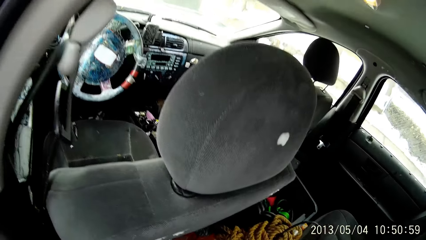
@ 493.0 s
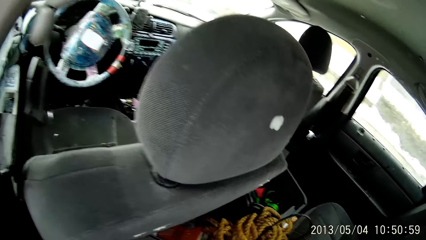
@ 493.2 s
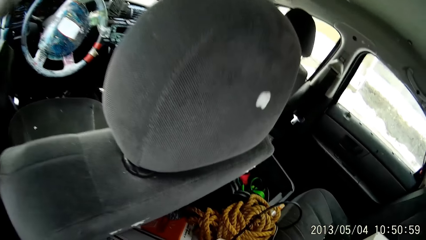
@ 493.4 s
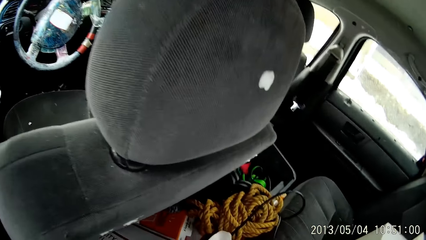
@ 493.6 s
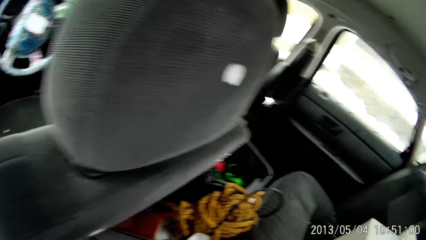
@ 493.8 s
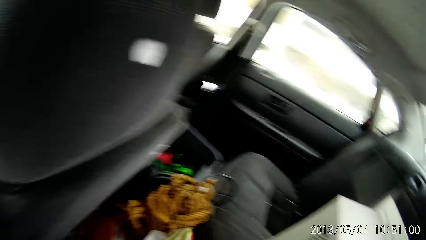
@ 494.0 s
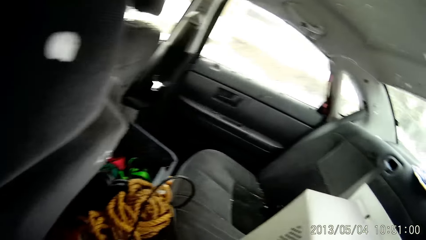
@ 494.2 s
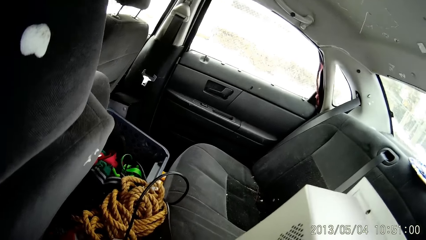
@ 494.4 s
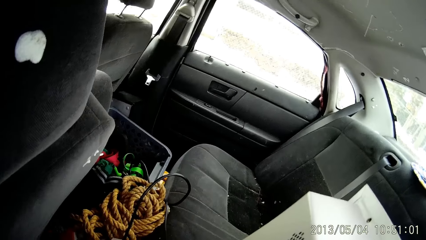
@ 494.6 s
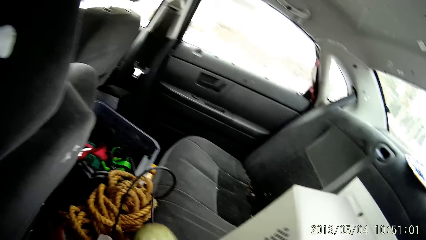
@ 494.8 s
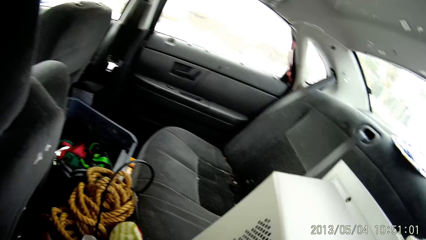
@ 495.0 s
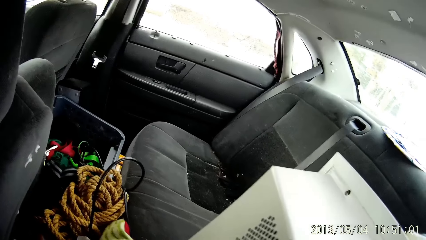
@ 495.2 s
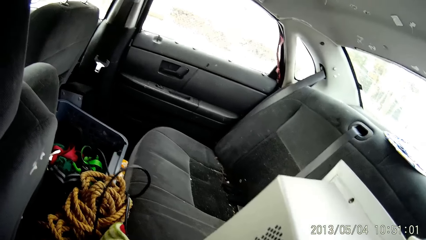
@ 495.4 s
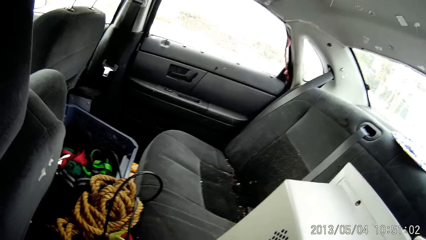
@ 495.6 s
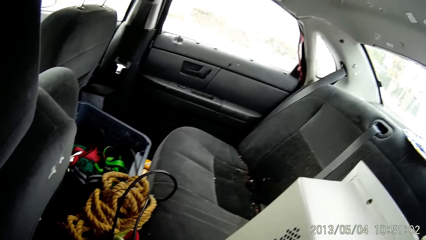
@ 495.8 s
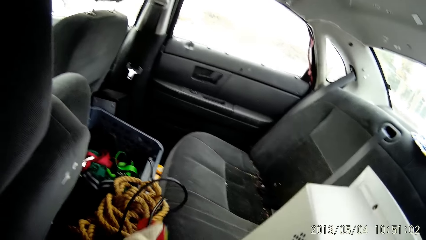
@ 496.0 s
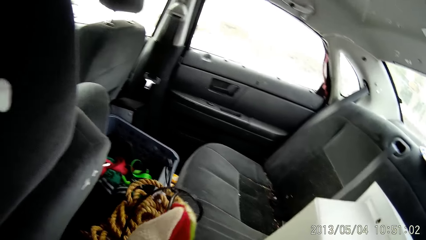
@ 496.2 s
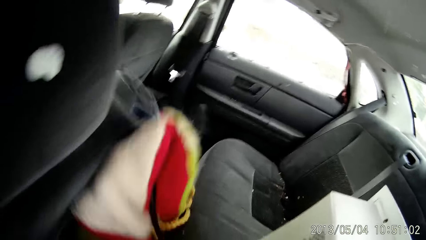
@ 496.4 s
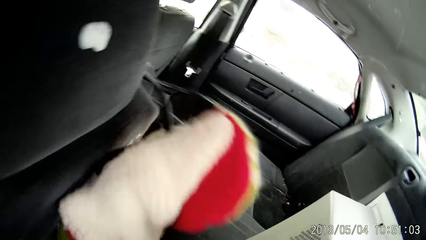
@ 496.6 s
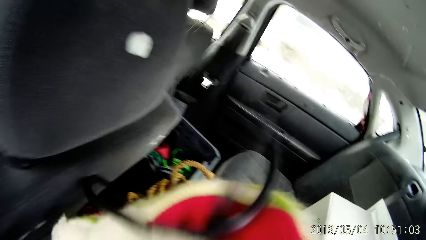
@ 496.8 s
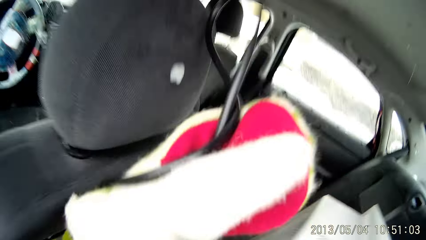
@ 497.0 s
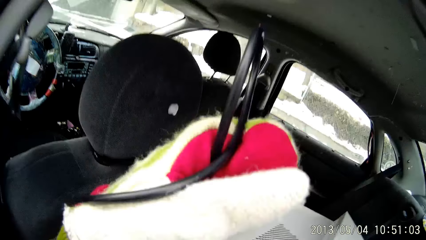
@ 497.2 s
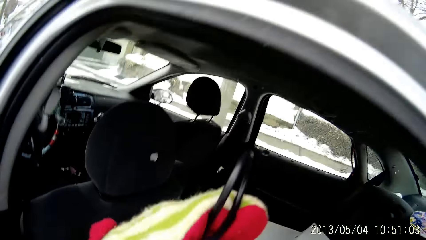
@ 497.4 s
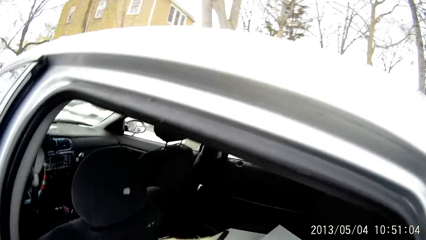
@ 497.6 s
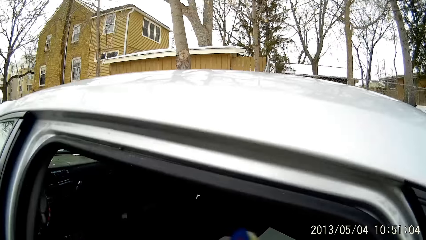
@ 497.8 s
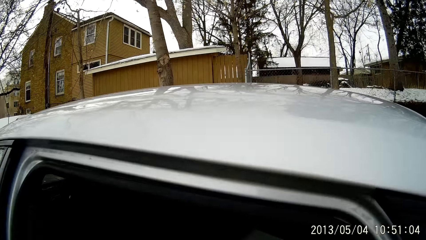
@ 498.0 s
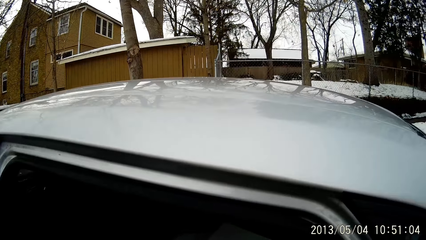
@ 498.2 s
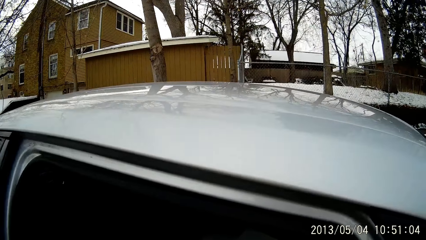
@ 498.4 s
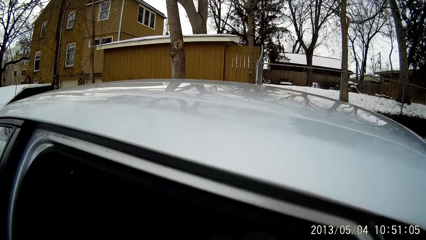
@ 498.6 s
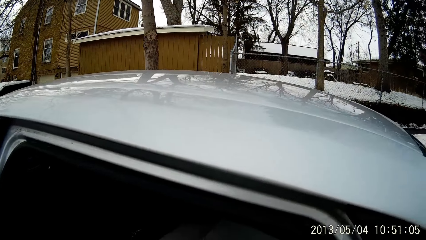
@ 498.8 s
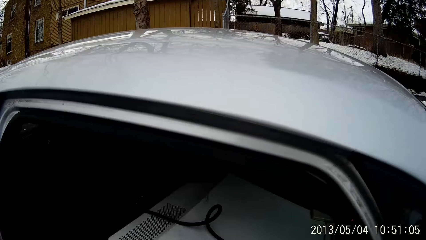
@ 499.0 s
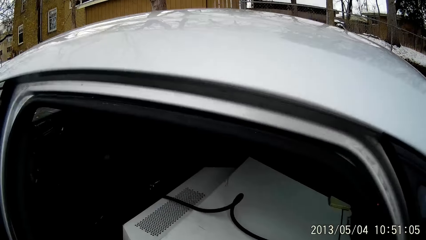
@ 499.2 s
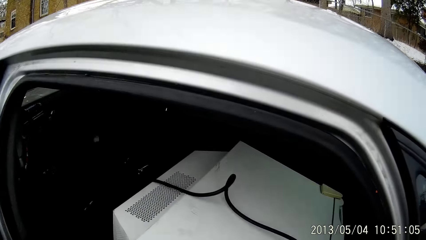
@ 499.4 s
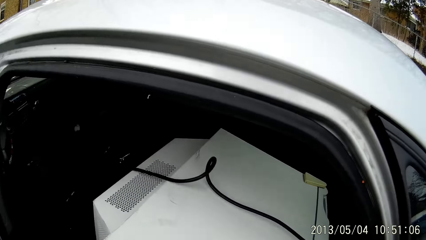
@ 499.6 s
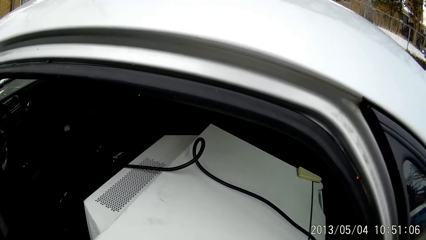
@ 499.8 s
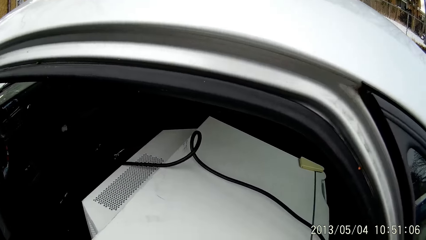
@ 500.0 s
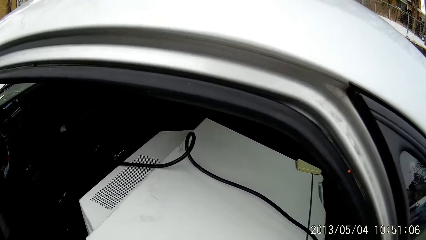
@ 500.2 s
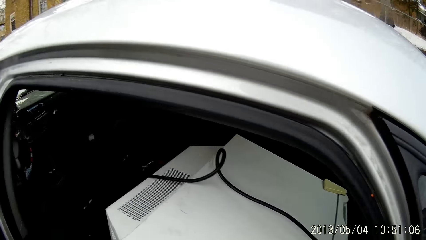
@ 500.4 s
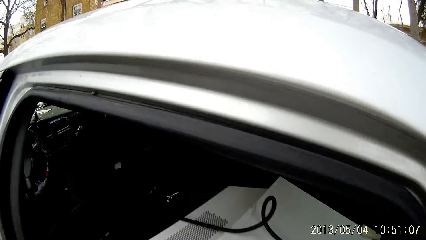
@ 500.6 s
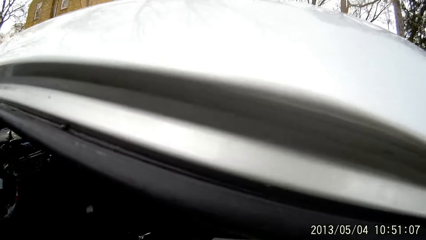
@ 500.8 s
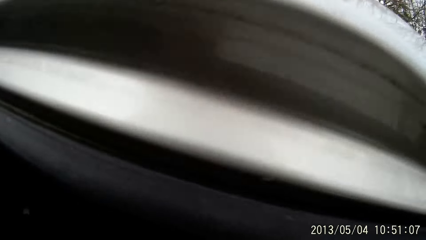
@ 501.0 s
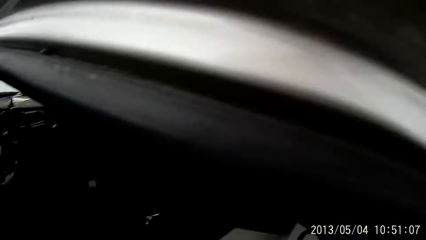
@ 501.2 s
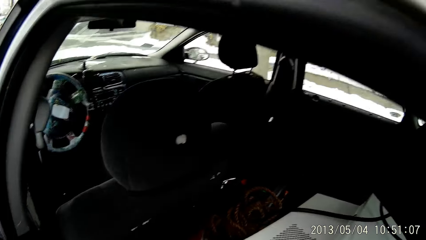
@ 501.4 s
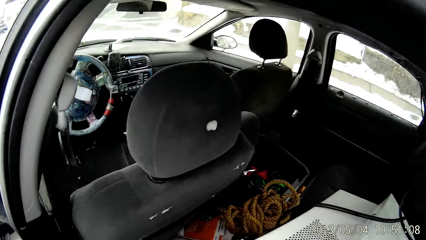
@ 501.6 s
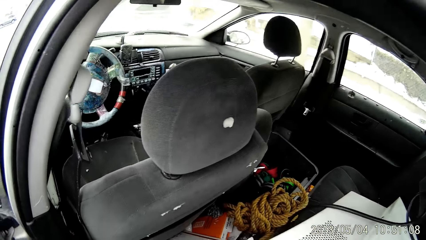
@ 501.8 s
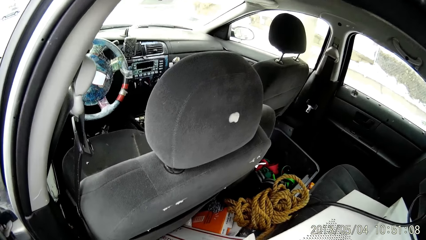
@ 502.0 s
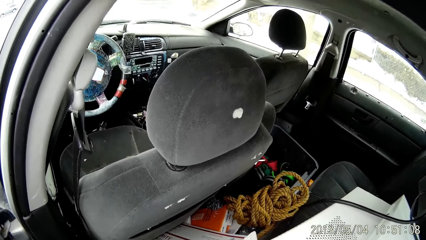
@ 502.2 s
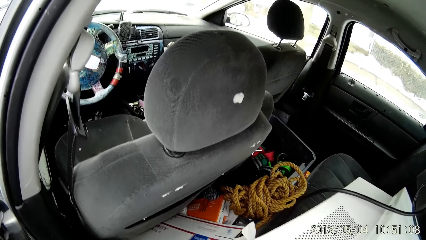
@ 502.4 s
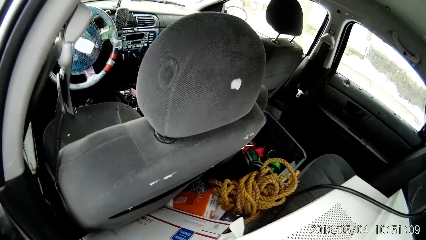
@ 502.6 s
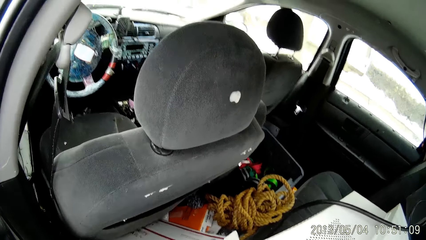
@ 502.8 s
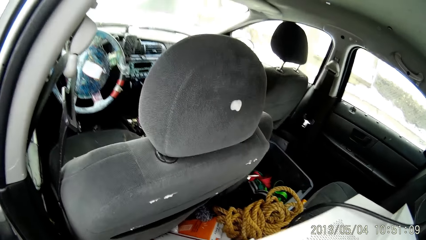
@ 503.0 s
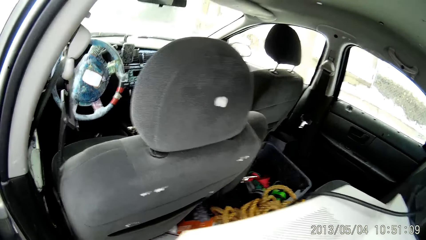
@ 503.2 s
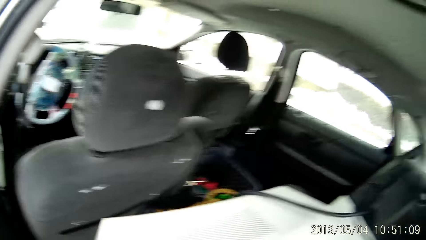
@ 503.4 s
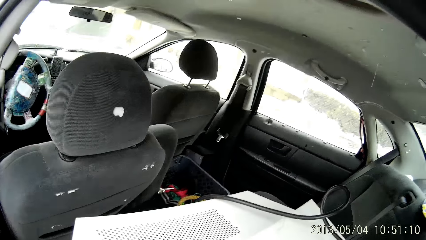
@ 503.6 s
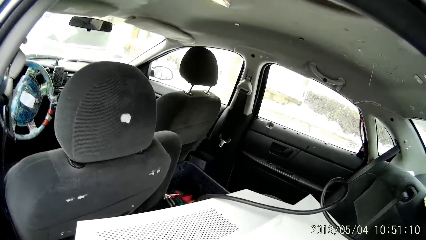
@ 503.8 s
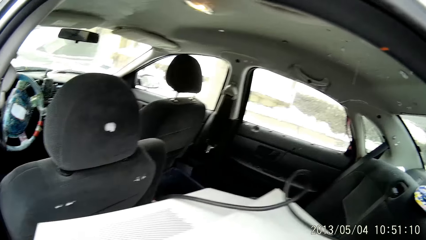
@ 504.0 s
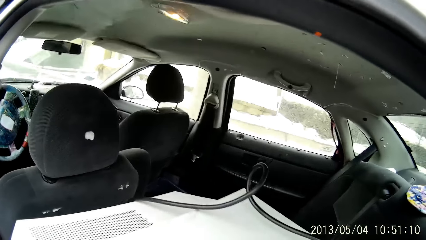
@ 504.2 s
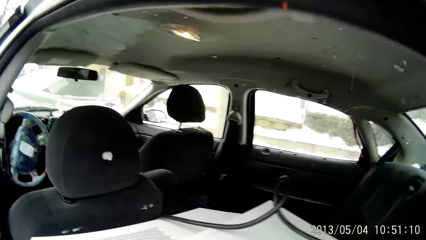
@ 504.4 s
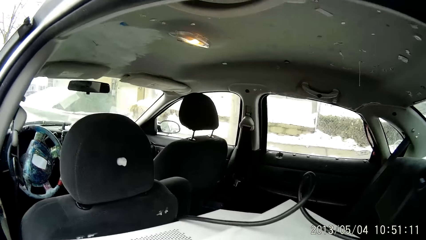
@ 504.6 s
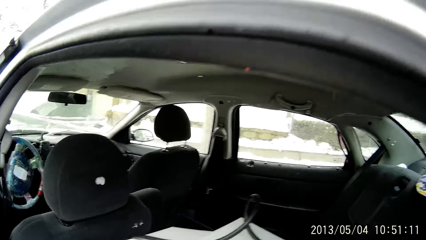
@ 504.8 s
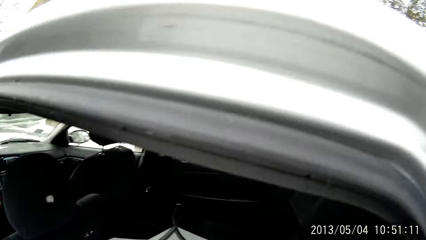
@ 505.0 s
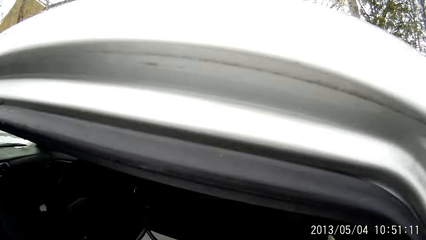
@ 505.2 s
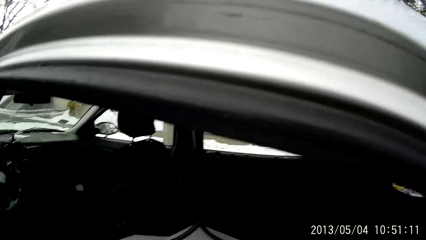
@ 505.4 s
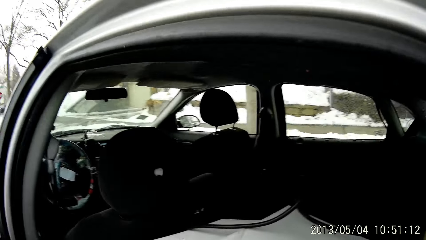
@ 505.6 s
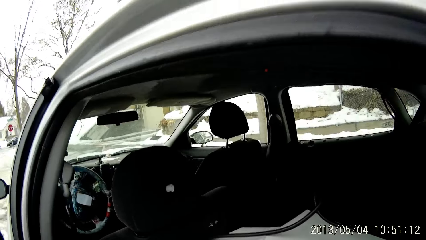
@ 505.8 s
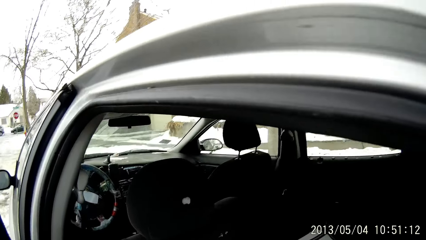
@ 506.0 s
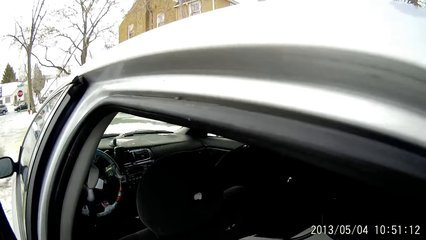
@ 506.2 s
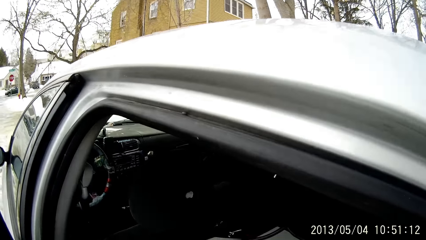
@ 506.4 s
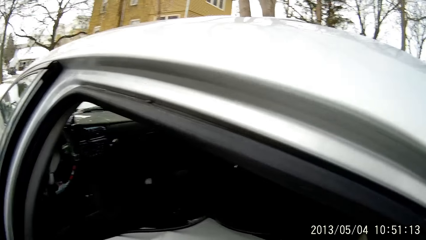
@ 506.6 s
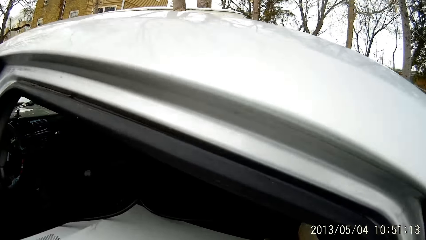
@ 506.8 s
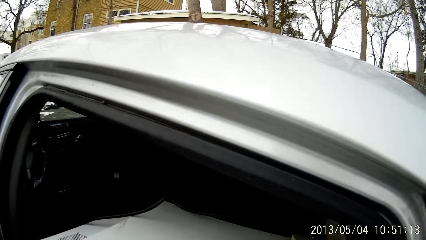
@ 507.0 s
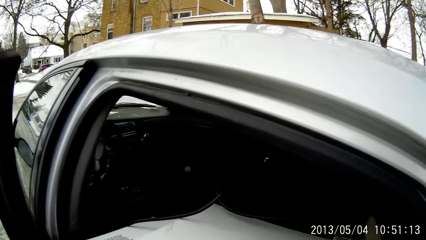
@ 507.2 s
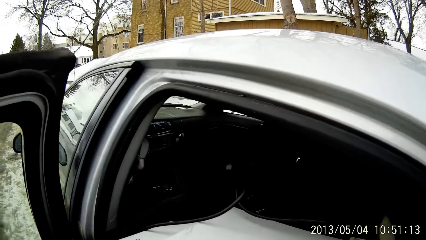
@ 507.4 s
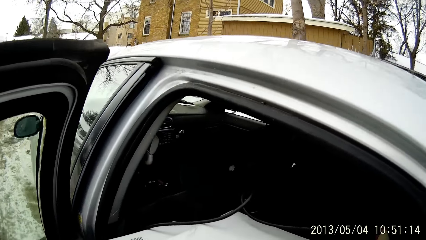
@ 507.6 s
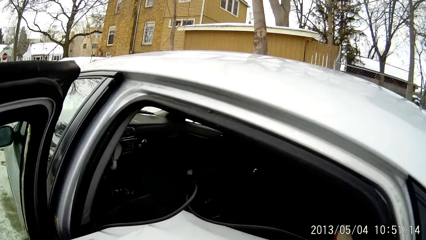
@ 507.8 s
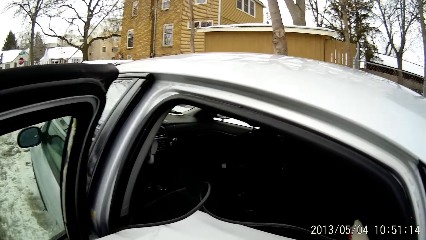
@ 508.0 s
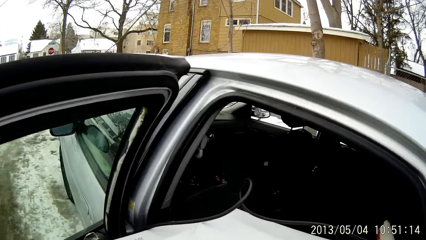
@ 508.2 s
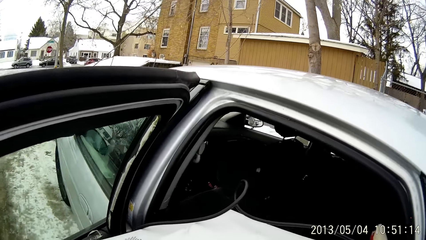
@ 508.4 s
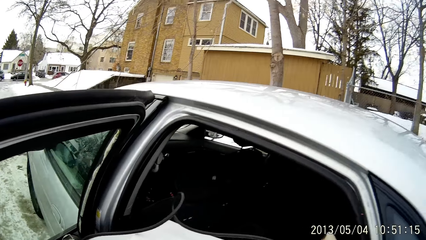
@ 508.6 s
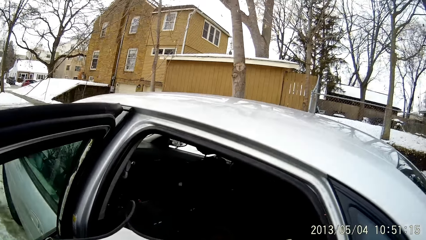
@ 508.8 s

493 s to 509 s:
The camera wearer takes a wire from the car with his left hand. He takes the fridge from the car with both hands.
